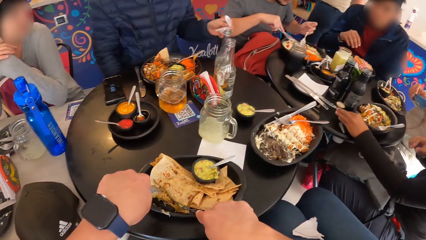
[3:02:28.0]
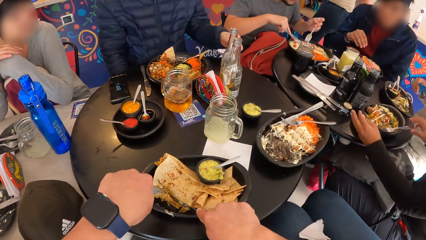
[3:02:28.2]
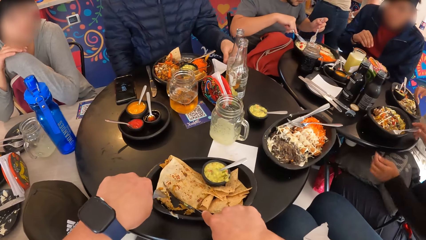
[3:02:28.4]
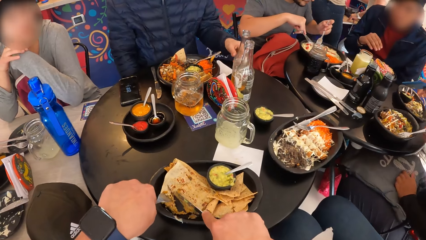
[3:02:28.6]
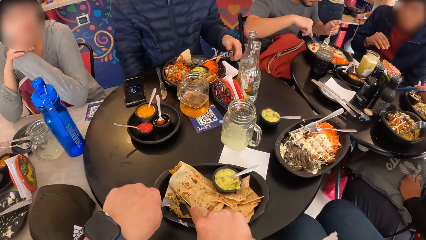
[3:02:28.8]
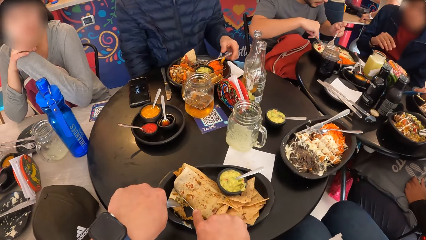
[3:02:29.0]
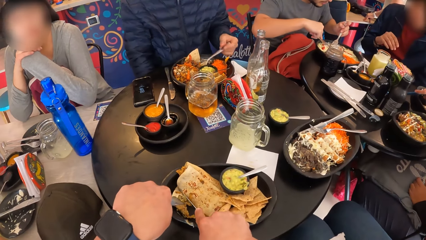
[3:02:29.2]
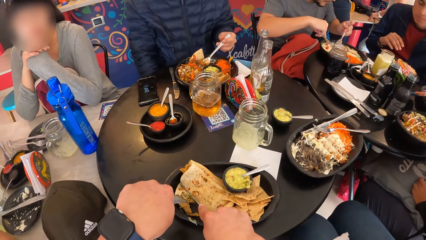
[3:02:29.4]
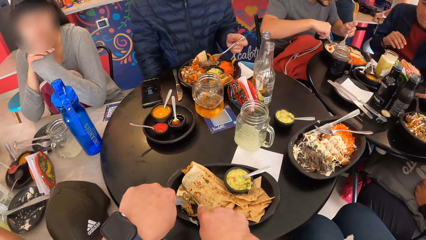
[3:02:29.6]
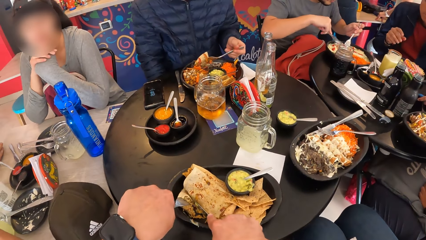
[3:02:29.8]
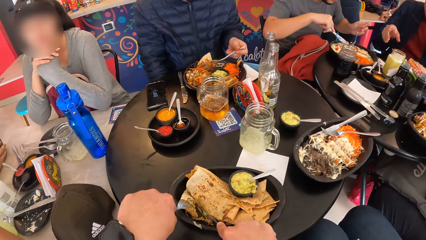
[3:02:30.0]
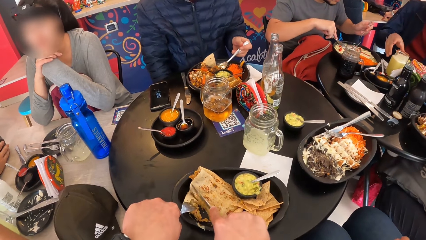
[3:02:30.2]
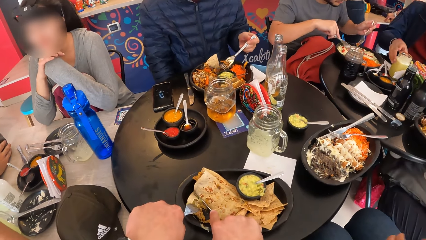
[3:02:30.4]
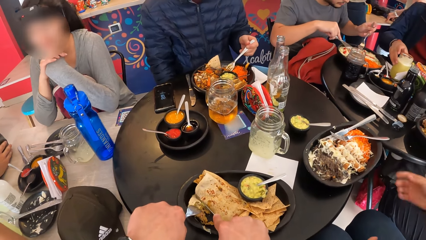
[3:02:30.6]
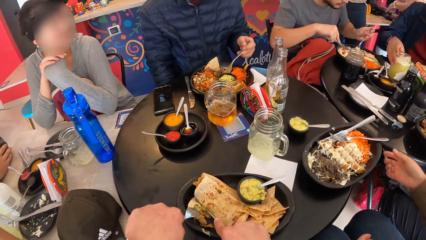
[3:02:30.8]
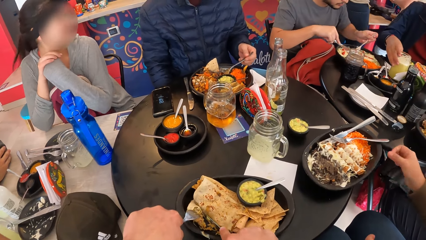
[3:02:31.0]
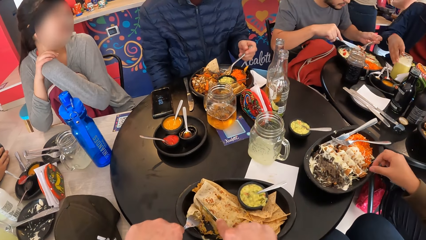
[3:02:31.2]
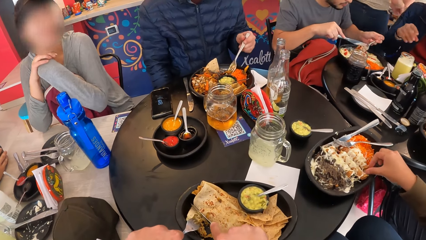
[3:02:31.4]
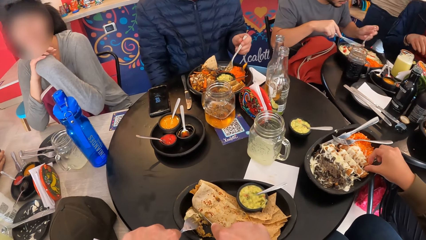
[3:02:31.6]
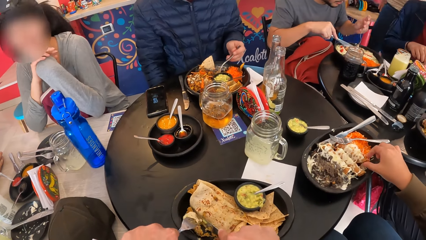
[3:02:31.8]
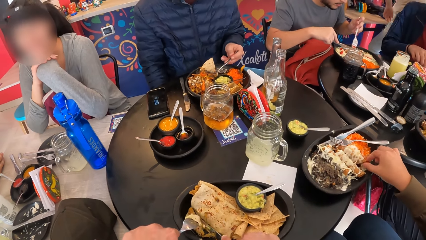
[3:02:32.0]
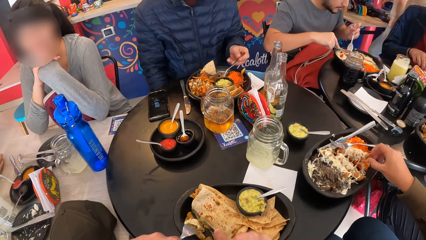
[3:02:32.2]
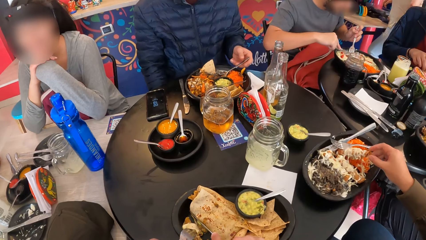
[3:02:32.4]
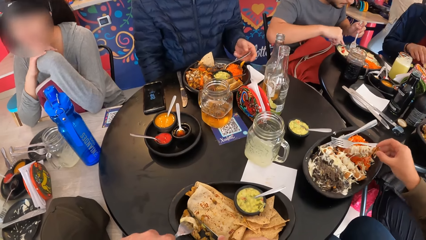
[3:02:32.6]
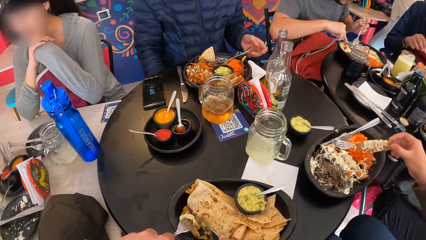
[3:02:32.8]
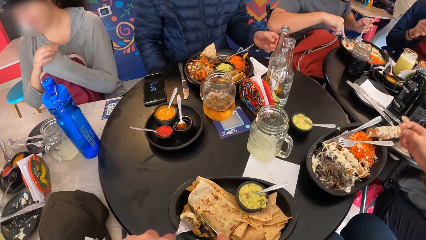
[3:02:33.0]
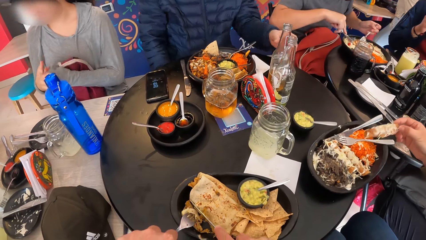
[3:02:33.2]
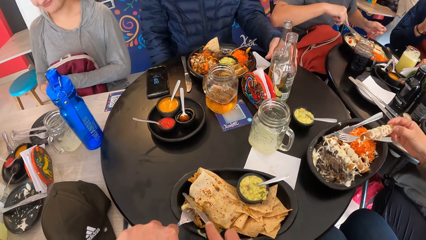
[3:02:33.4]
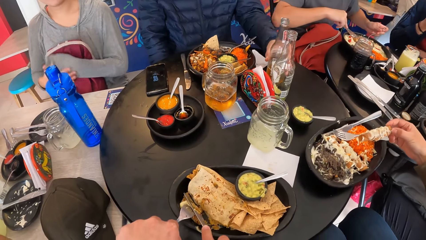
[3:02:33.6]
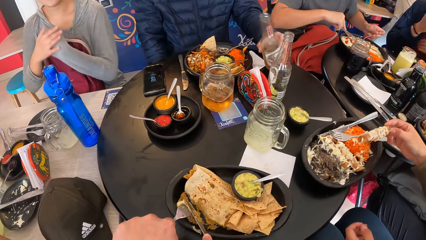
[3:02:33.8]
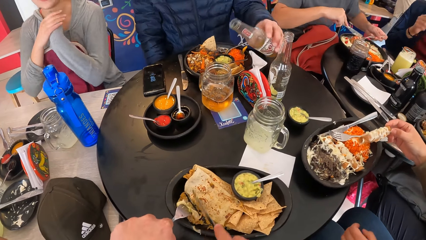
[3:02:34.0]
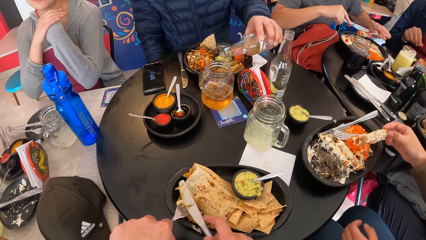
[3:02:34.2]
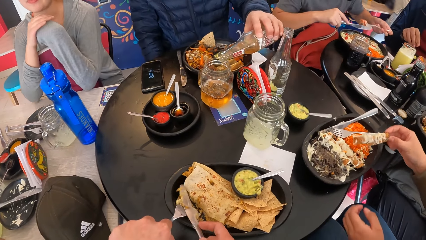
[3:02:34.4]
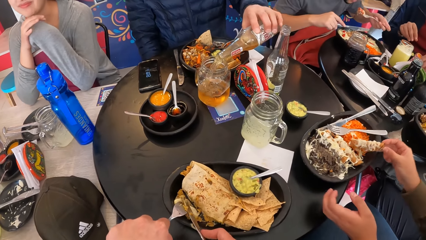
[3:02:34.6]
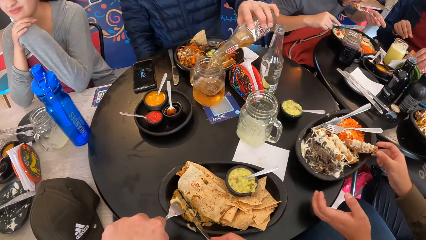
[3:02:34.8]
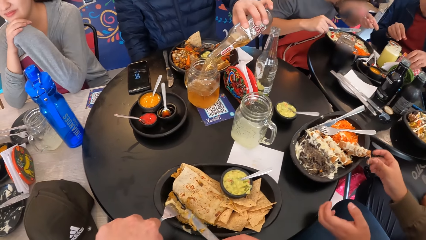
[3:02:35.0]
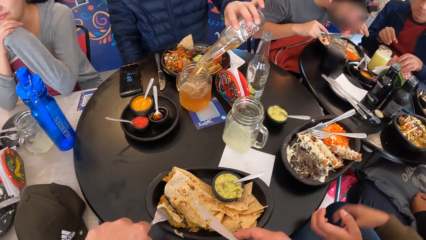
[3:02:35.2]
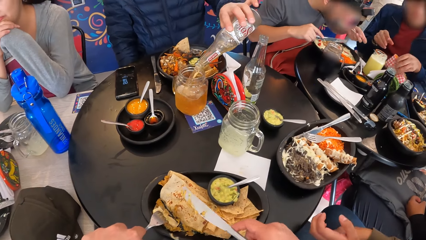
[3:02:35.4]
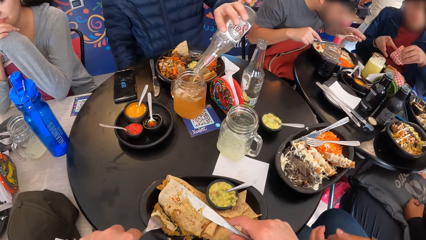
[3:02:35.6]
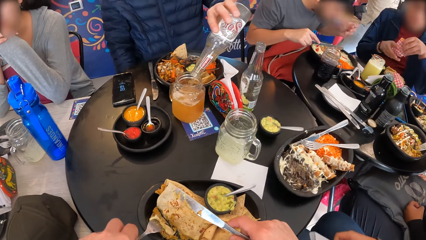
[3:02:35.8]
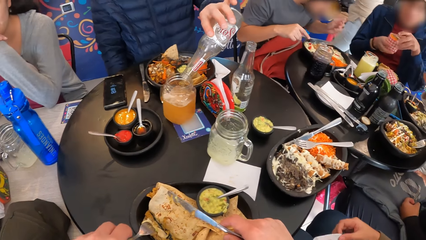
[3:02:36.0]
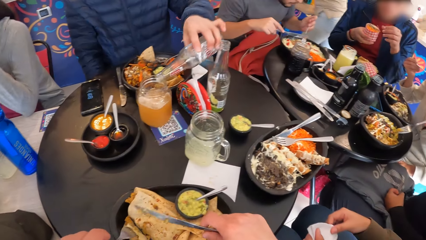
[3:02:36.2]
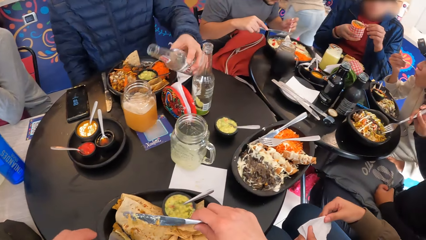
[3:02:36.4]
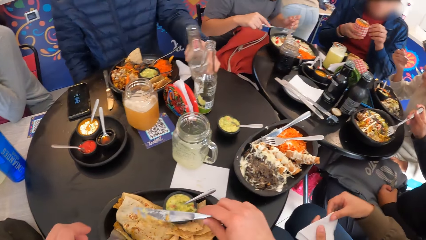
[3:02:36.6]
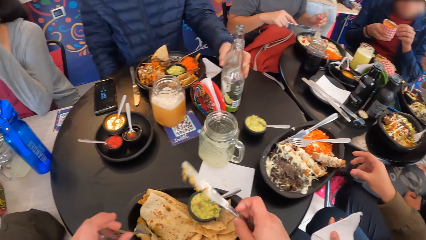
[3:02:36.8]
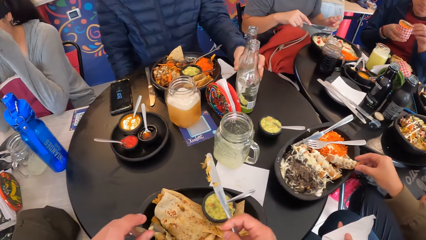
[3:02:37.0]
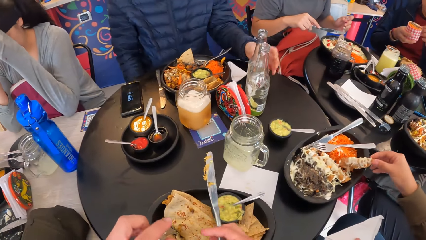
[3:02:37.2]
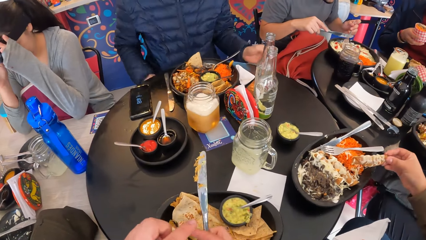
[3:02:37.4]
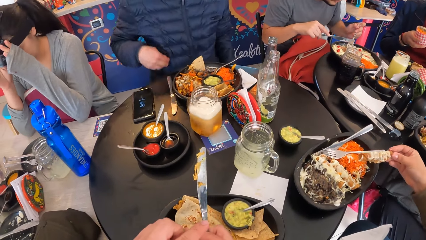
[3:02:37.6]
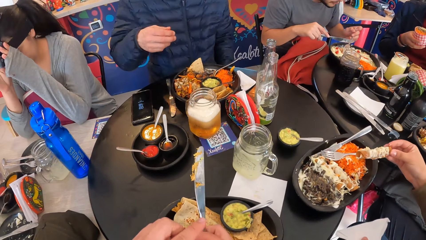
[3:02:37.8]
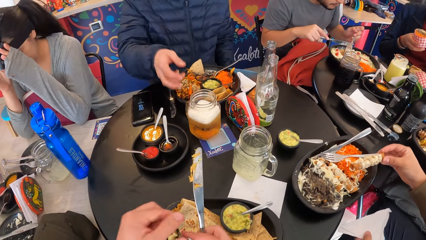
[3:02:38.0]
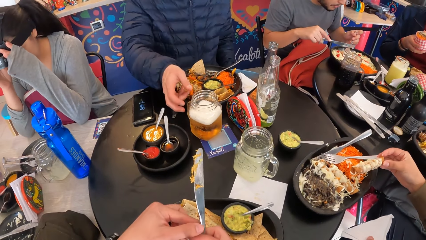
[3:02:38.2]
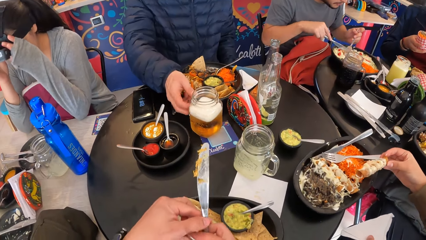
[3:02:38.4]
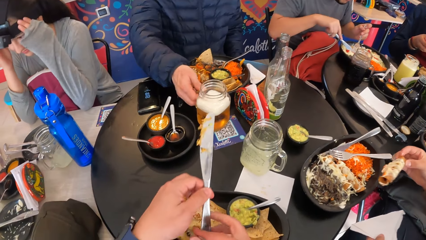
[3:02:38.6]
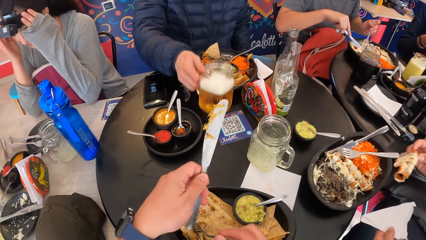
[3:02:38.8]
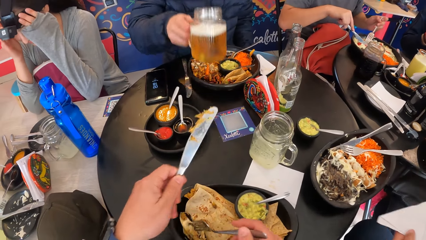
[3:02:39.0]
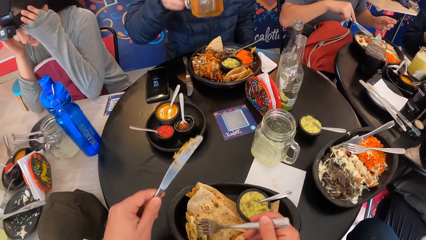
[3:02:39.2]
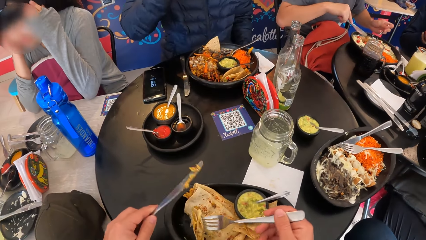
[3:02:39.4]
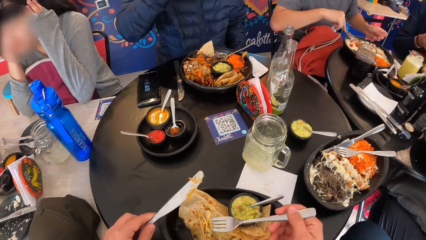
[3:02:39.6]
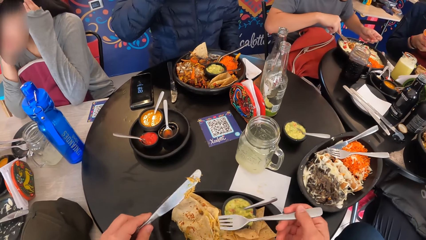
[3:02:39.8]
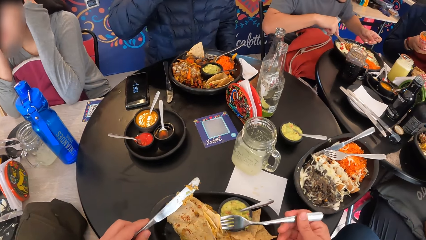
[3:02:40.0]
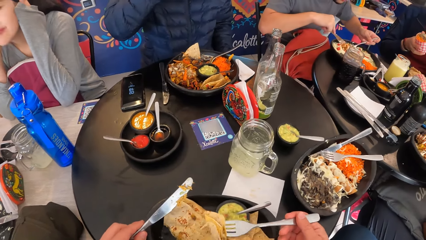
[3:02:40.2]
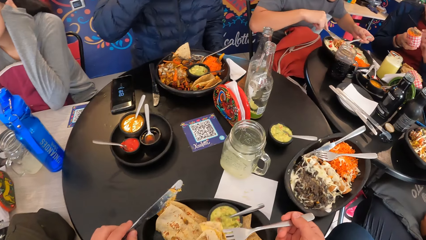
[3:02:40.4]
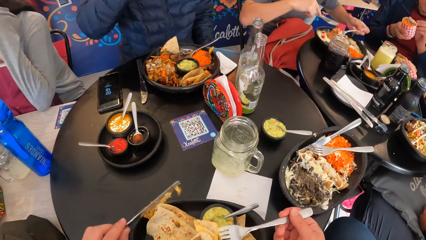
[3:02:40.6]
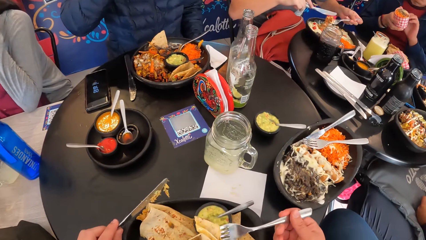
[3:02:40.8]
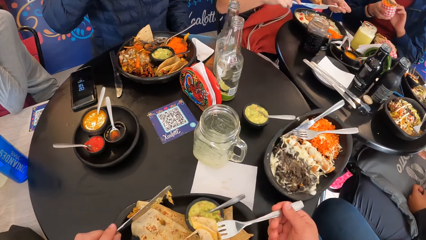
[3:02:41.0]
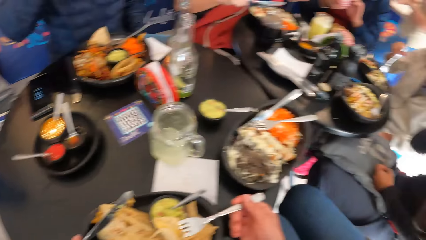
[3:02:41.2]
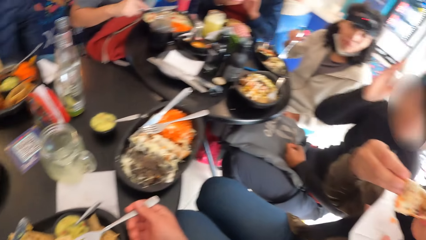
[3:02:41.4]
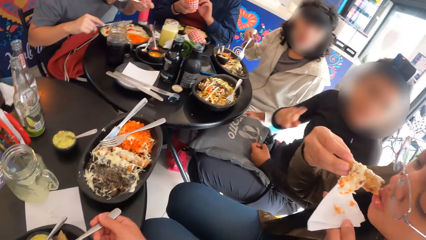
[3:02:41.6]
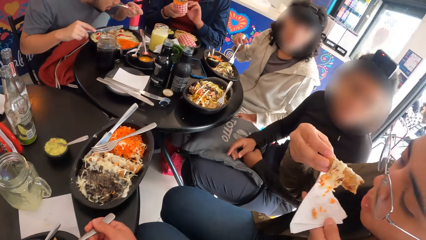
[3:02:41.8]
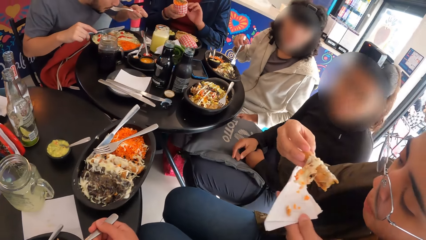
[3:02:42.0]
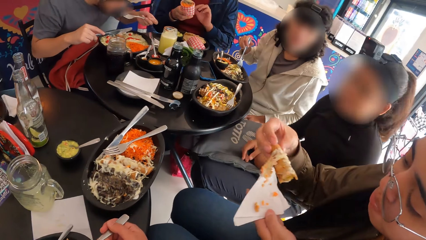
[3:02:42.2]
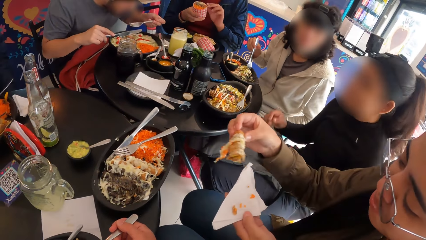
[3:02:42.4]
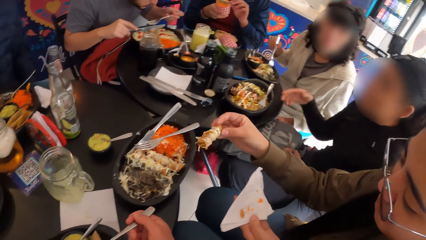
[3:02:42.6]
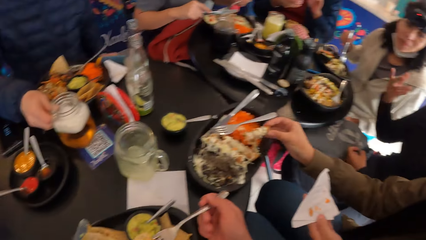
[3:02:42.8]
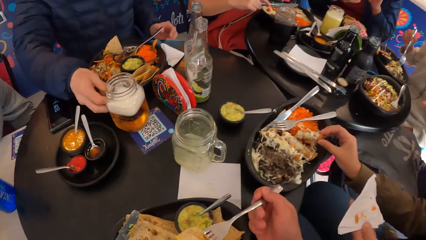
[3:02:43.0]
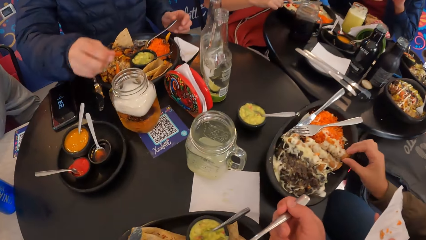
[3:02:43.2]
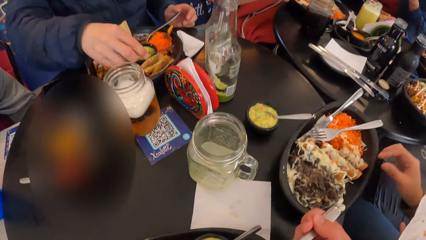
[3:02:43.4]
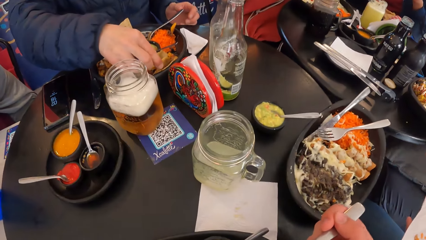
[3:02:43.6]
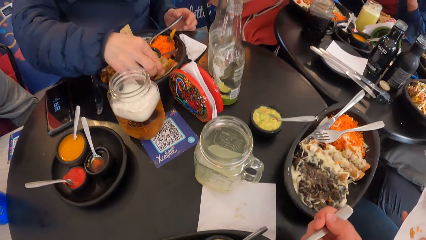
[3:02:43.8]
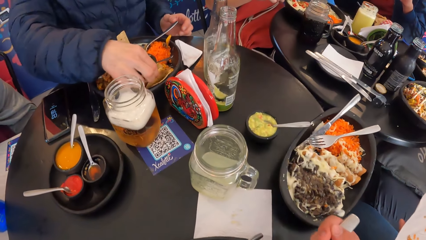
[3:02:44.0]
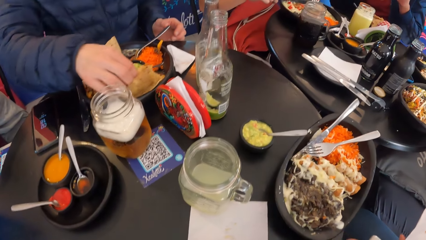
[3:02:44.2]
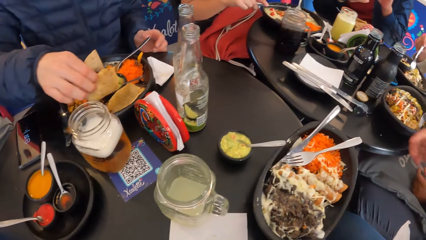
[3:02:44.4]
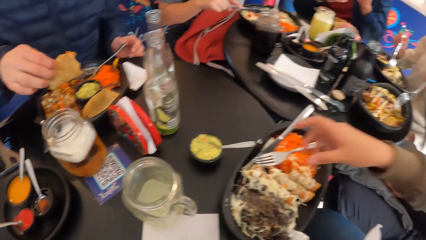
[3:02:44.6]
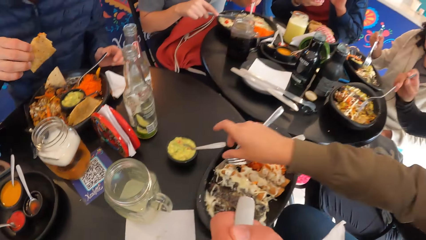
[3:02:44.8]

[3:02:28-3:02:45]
A woman drops a wrapper in her right hand on the table. A man drops the tissue paper in his left hand on the table. The woman holds the fork in the plate of meal with her right hand. The man picks up a fork from the plate of meal with his left hand. Another man picks up the glass mug of drink from the table with his right hand. Another woman picks up a sliced snack from the plate of meal with her right hand. The first man picks up a drink bottle from the table with his left hand. The camera wearer wipes the knife with the flat bread. The first man pours drink from the drink bottle into the glass mug of drink on the table. The other man picks up a cup cake from the table with his right hand. The other man passes the cup cake from his right hand to his left hand. The first man drops the drink bottle in his left hand on the table. The first man picks up the glass mug of drink from the table with his right hand. The camera wearer holds the knife with the left hand. The other woman drops the sliced snack in her right hand in the plate of meal. The camera wearer eats food with the fork. The first man picks up a snack from the plate of meal with his right hand.
